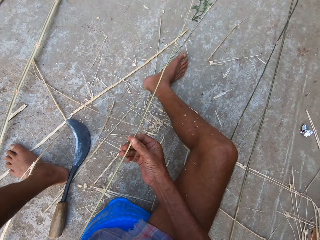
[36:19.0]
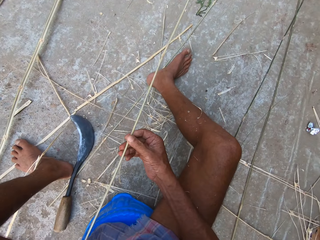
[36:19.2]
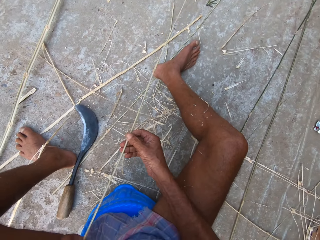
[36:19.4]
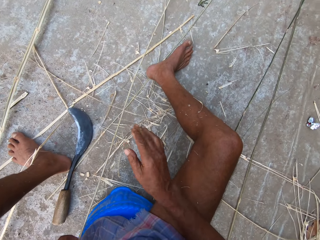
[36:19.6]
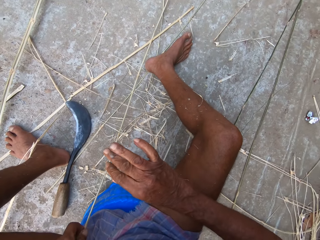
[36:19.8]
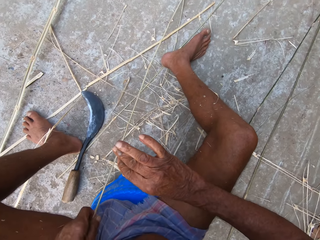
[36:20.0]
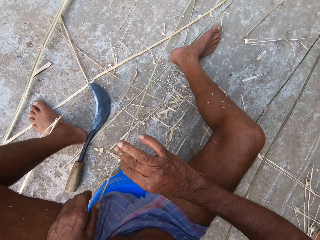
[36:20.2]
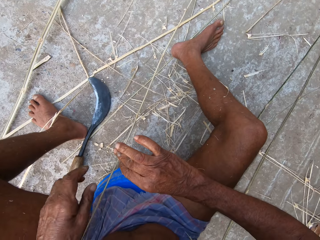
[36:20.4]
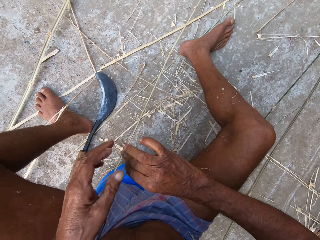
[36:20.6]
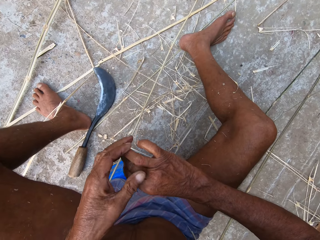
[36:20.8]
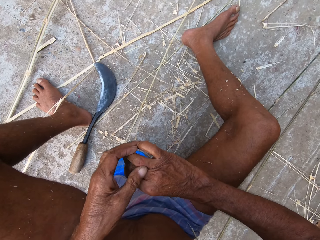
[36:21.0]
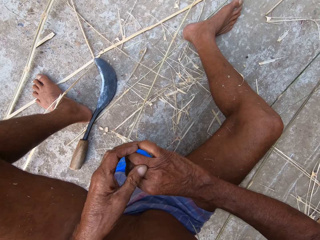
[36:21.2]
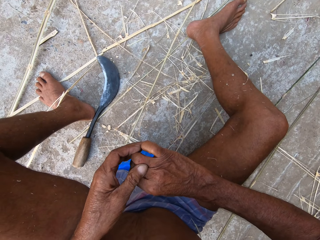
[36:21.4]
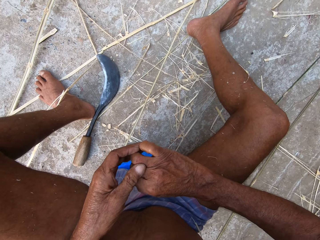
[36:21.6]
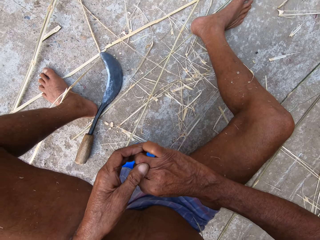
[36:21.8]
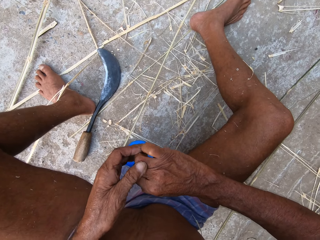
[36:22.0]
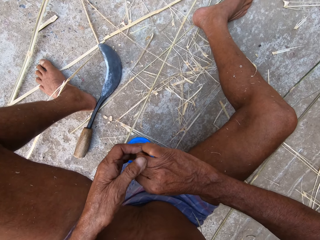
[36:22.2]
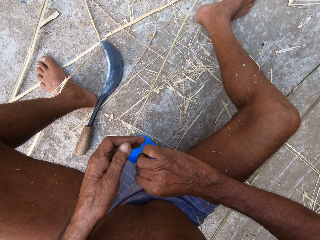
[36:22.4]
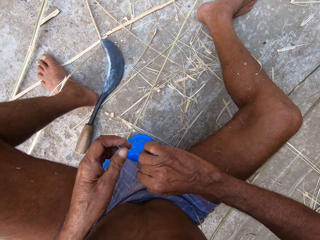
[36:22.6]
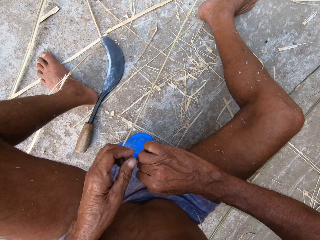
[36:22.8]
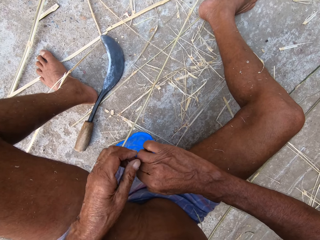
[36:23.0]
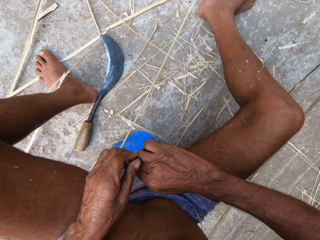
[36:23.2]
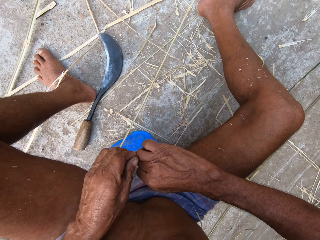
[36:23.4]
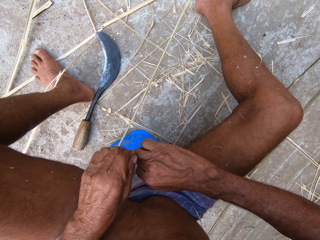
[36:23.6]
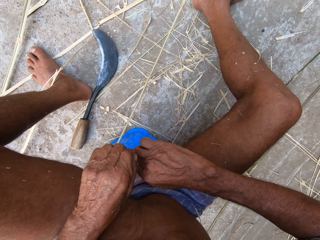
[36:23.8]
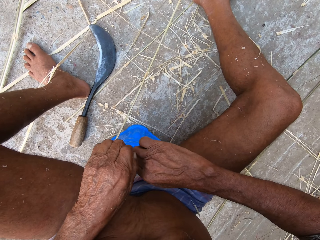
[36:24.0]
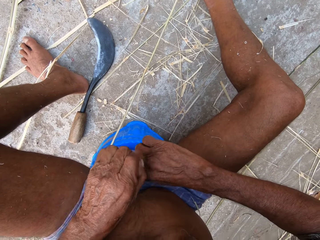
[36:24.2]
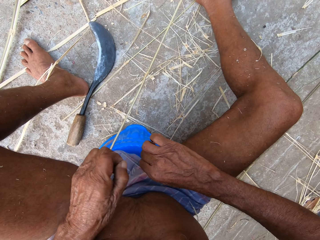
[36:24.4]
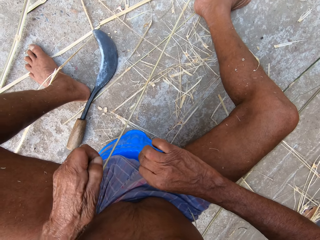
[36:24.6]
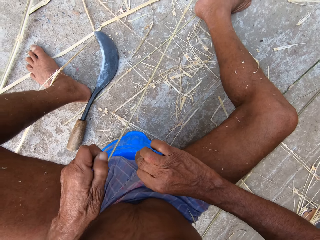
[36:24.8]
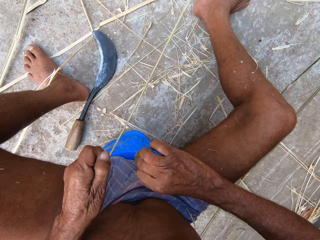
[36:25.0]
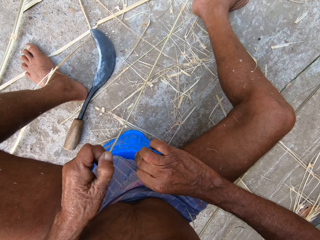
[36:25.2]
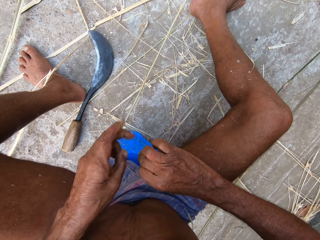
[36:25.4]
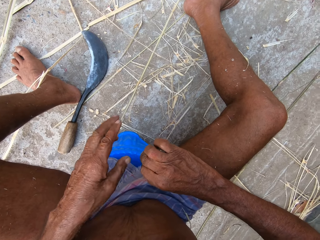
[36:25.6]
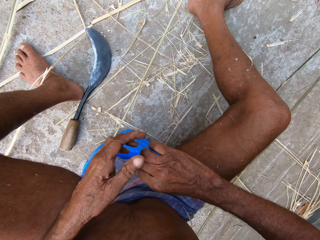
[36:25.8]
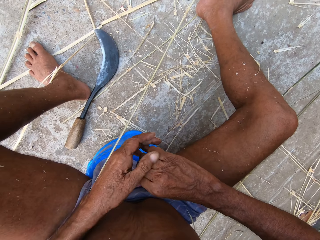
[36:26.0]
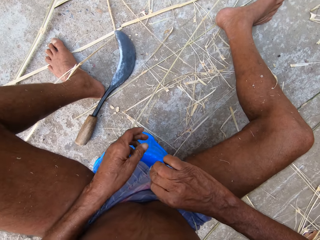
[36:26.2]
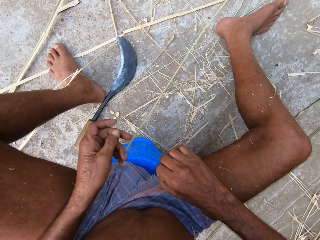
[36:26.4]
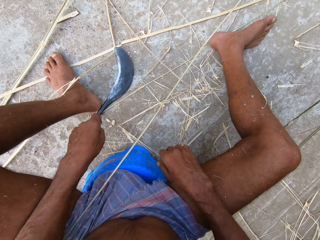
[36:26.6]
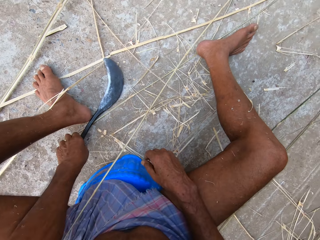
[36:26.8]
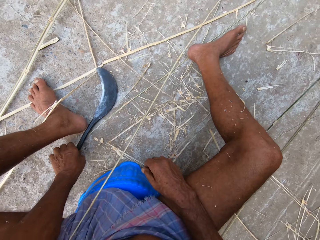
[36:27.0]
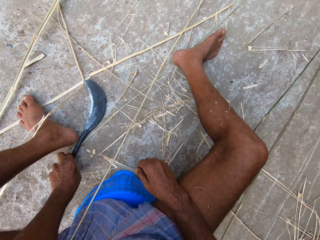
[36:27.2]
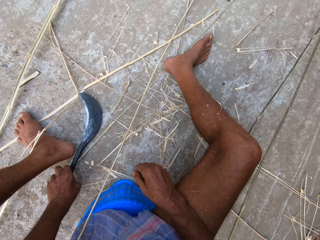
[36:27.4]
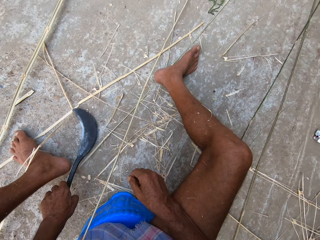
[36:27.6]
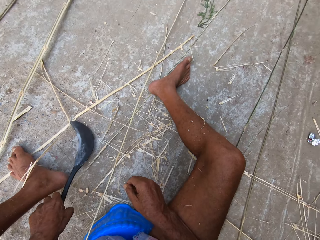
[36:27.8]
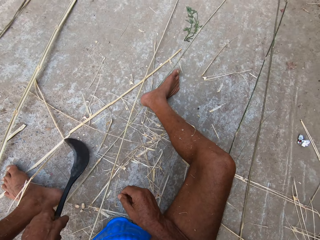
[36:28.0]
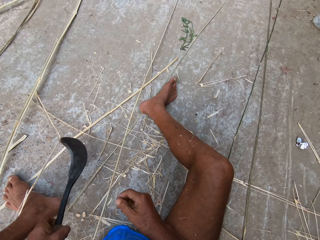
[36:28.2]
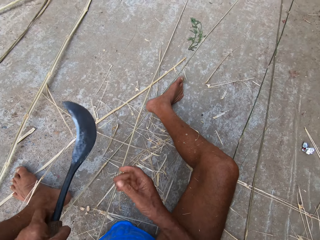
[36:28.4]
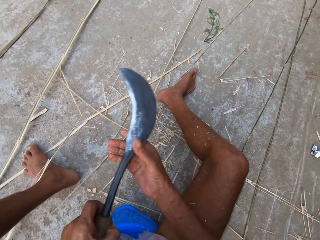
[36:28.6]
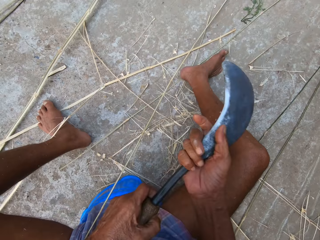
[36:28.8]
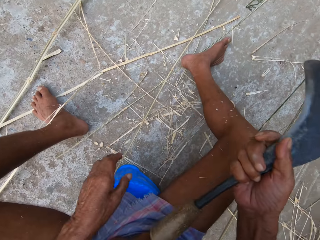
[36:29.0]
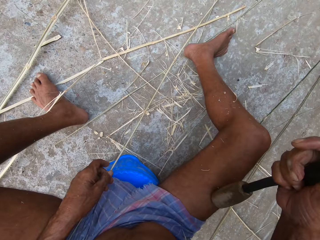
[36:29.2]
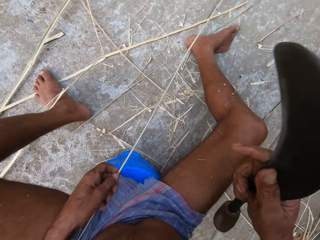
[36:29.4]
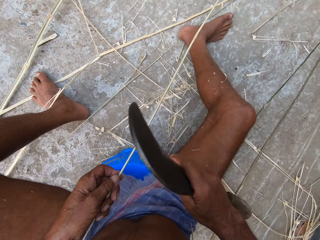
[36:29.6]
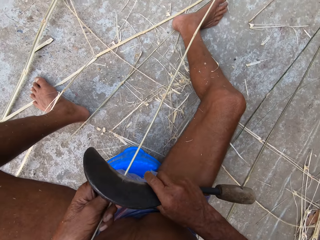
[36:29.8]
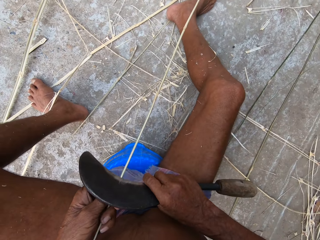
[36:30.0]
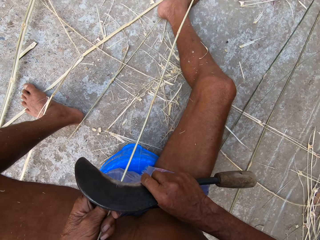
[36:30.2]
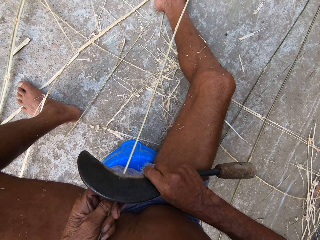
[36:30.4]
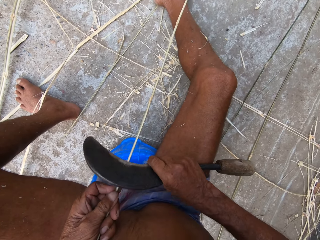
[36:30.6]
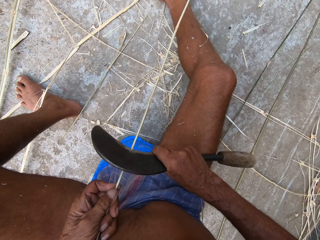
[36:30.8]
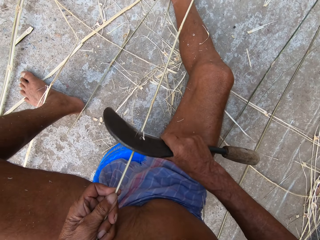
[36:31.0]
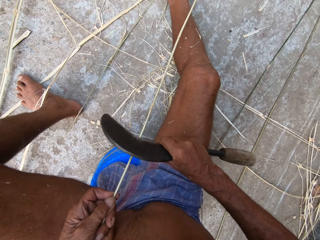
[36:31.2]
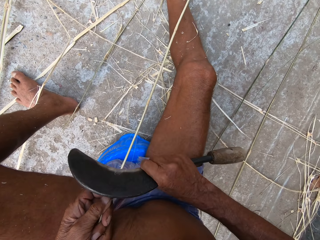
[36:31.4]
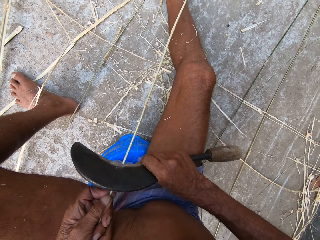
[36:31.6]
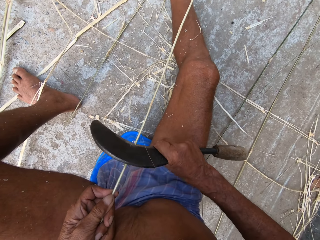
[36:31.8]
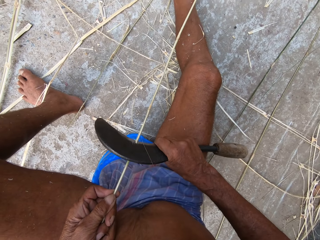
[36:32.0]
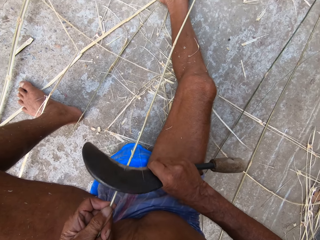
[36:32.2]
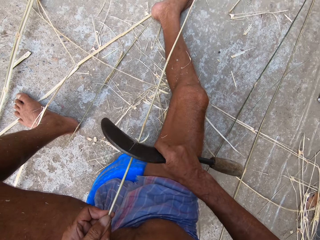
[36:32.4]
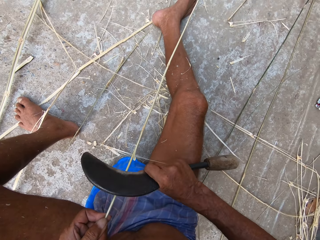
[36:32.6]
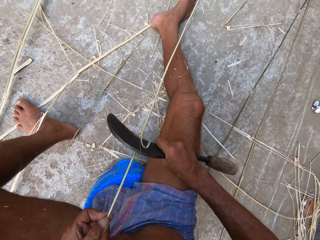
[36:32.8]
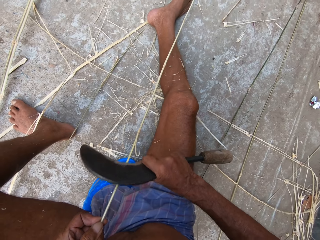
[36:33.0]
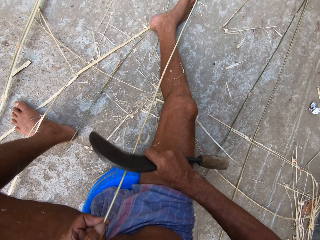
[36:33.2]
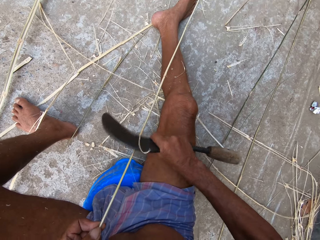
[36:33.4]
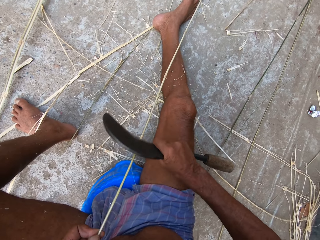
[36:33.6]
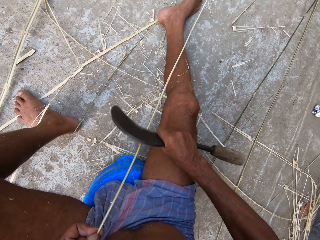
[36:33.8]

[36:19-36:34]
The camera wearer examines the Napier grass stem. He drops the bamboo strip on the ground with his left hand. He rubs his right hand with his left hand. He examines his right hand. He picks the sickle knife or sickle tool from the ground with his left hand. He passes the sickle knife from his left hand to his right hand. He holds the sickle tool with both hands. He picks the bamboo strip from the ground with his left hand. He peels the bamboo strip in his left hand with the sickle knife in his right hand. He sharpens the Napier grass stem with the sickle tool.

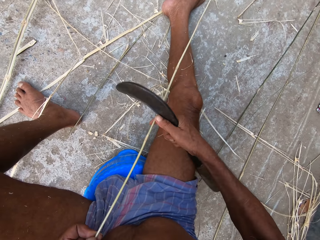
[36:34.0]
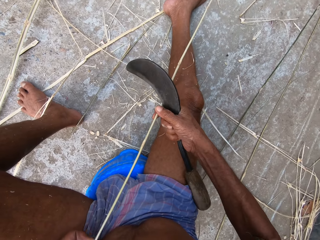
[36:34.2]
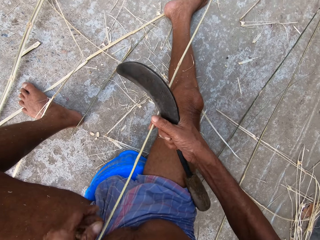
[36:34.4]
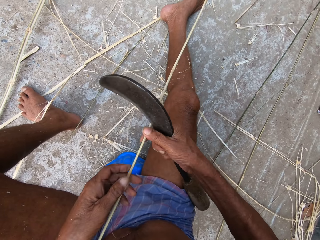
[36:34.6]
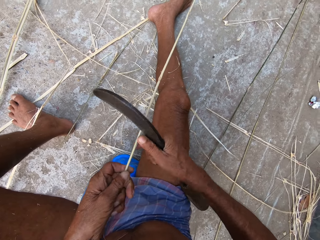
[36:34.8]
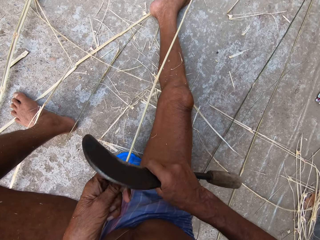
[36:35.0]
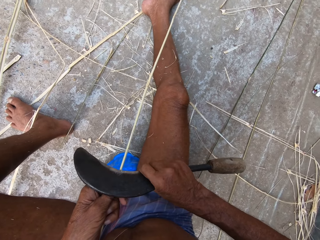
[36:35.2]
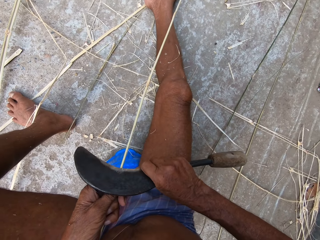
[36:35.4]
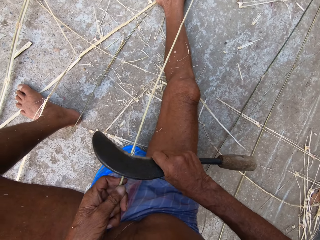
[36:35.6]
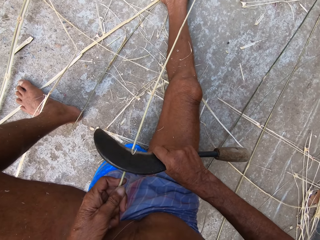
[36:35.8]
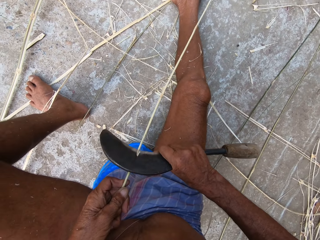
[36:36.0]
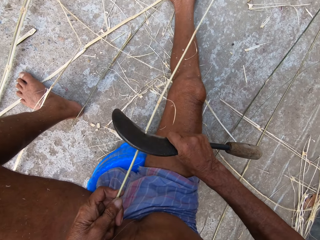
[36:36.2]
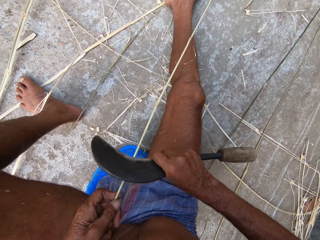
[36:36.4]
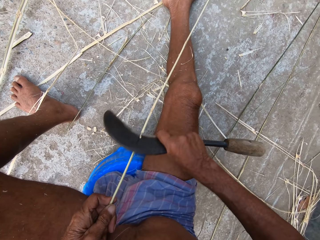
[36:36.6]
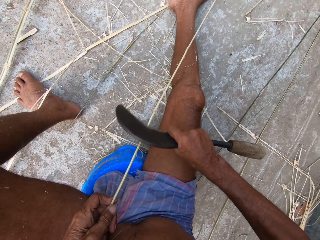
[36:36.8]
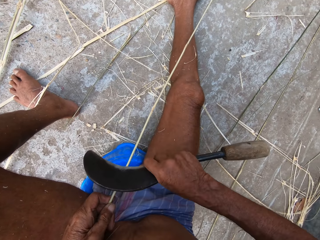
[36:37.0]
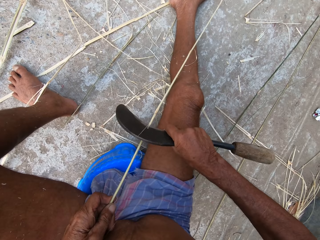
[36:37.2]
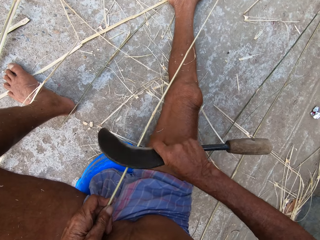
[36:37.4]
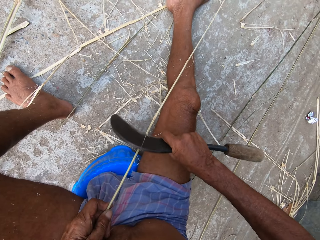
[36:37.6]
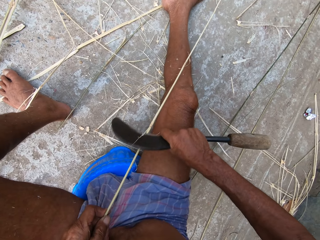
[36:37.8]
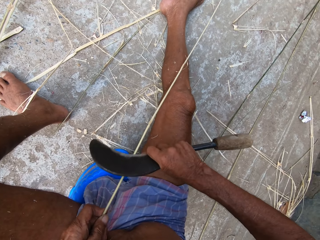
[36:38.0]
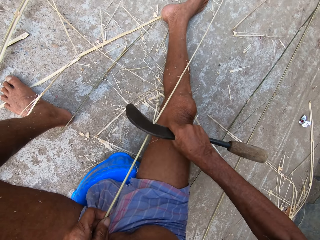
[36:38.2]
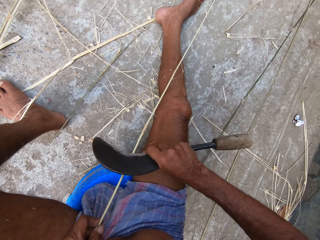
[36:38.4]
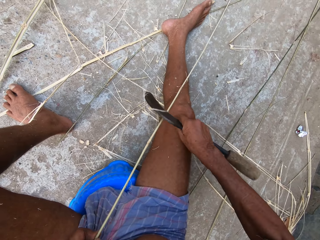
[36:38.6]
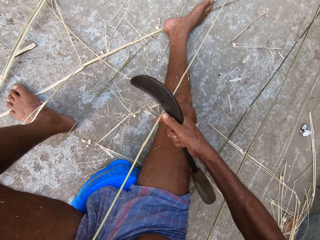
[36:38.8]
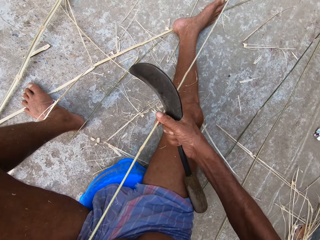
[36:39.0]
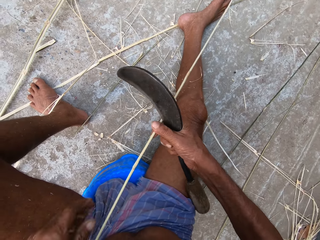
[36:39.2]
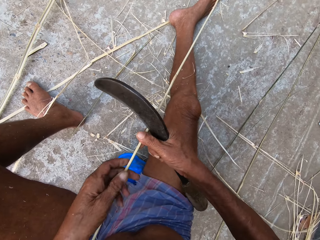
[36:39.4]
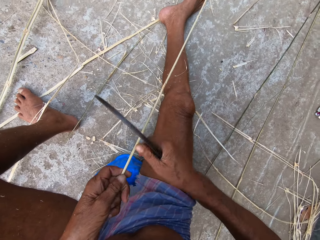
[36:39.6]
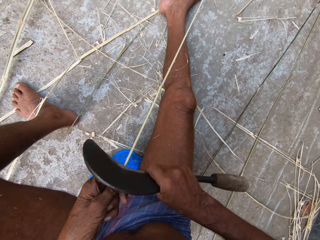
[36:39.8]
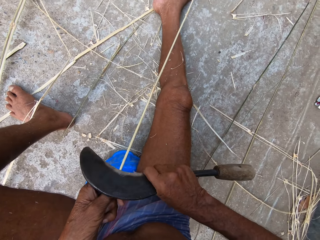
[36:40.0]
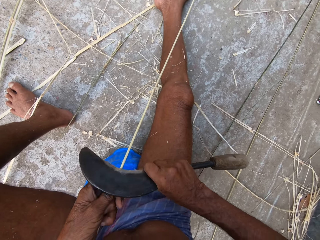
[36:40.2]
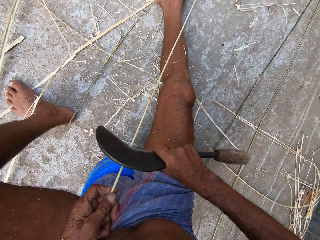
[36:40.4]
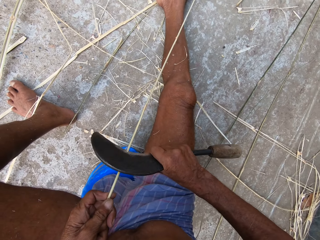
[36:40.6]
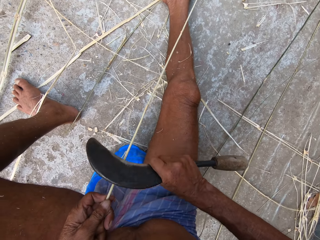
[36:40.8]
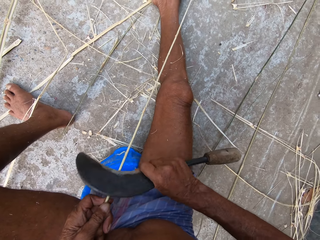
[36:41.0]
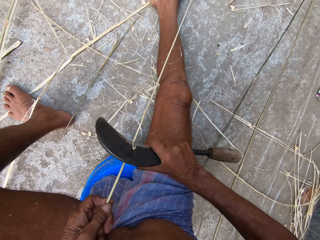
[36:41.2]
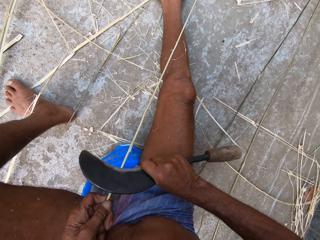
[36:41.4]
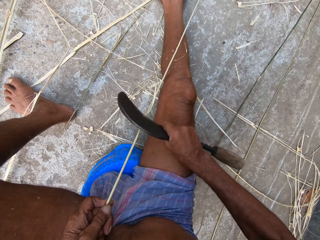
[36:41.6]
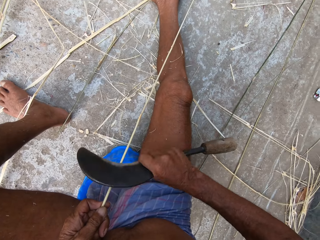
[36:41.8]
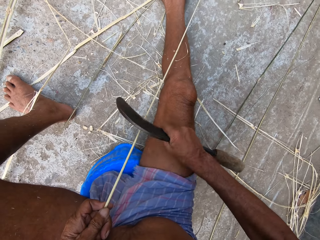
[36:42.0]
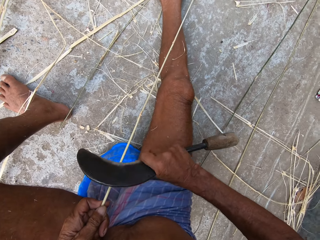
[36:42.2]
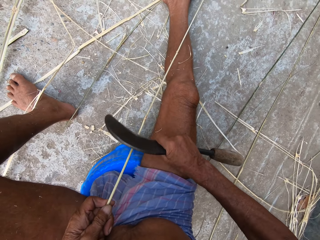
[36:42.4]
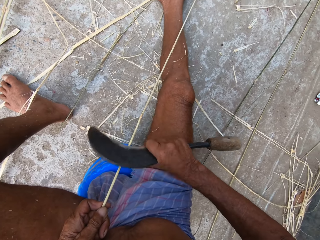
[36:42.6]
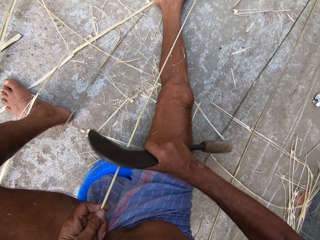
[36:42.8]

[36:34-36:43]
The camera wearer passes the bamboo strip from his left hand to his right hand. He passes the bamboo strip from his right hand to his left hand. He peels the bamboo strip in his left hand with the sickle knife in his right hand. He passes the bamboo strip from his left hand to his right hand. He passes the bamboo strip from his right hand to his left hand. He peels the bamboo strip in his left hand with the sickle knife in his right hand.
